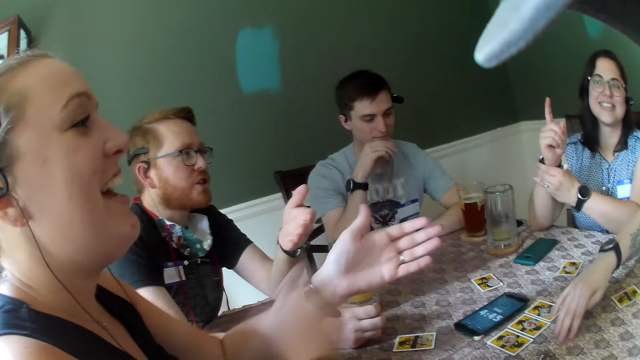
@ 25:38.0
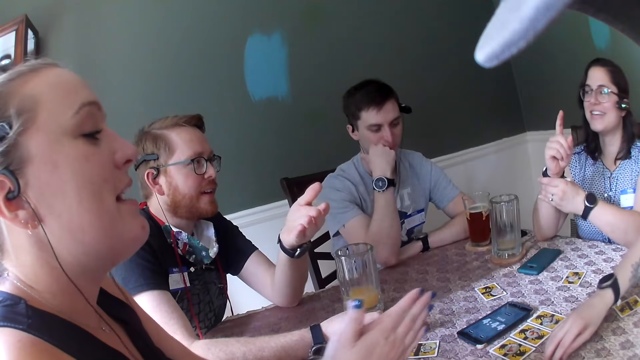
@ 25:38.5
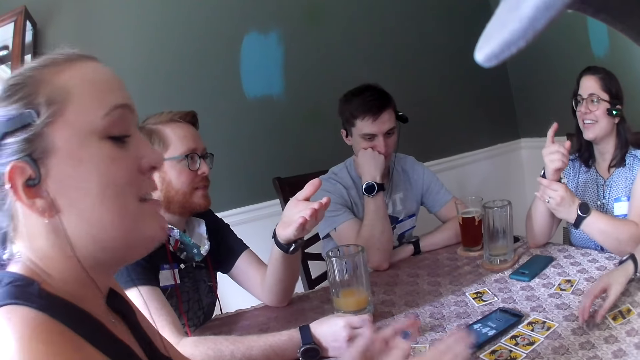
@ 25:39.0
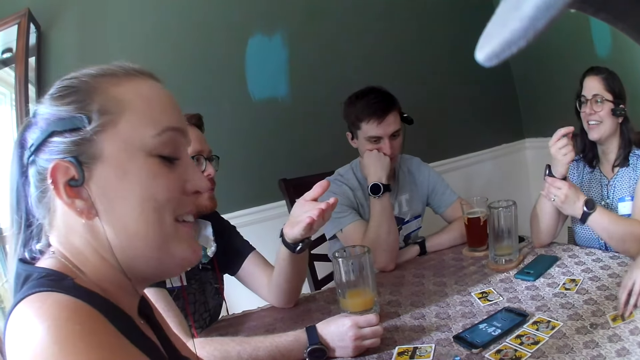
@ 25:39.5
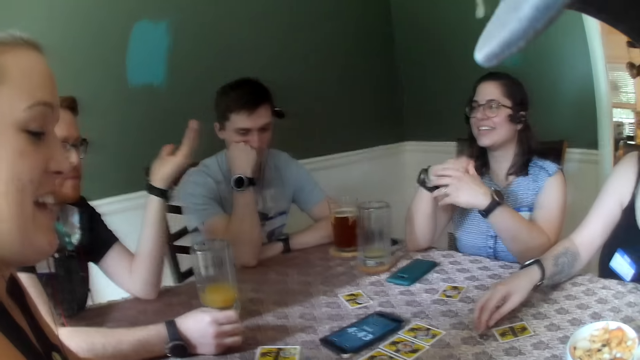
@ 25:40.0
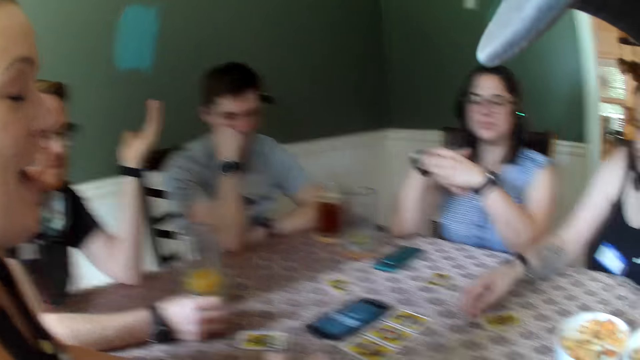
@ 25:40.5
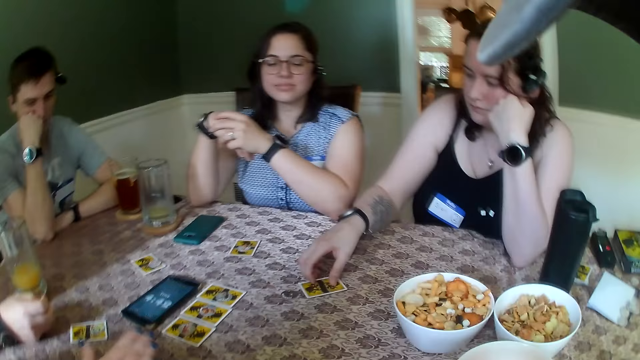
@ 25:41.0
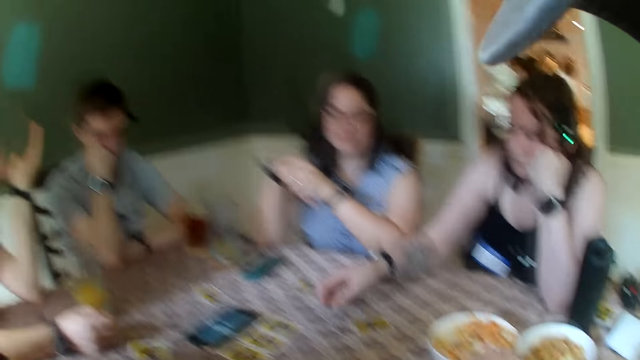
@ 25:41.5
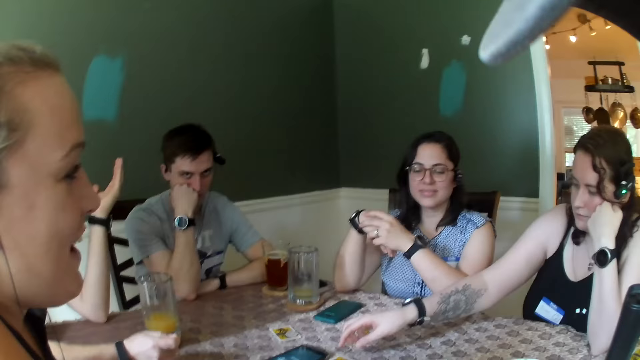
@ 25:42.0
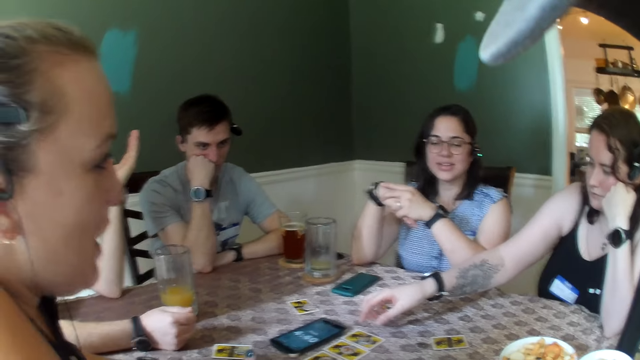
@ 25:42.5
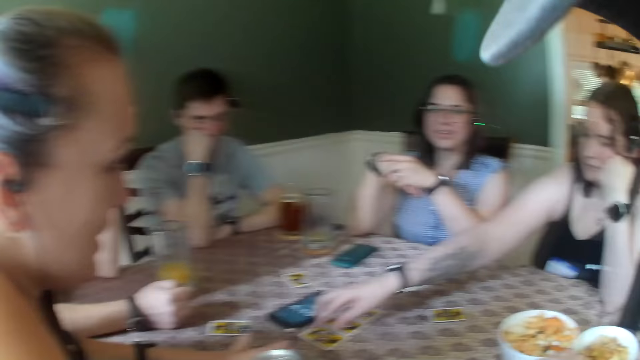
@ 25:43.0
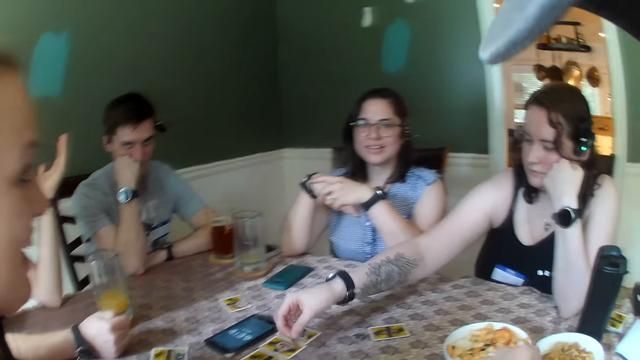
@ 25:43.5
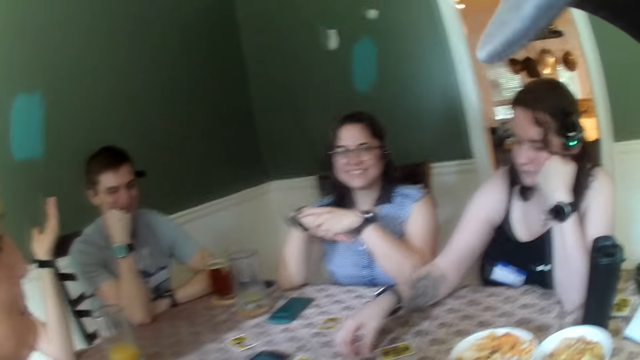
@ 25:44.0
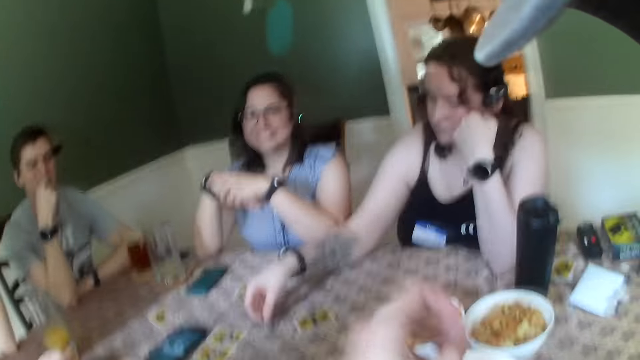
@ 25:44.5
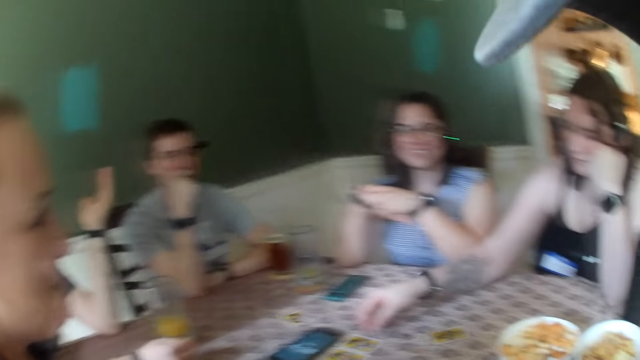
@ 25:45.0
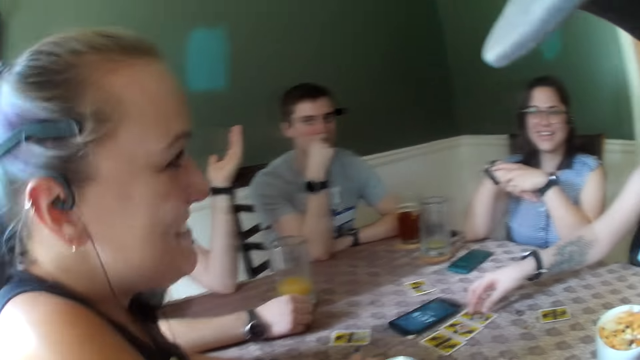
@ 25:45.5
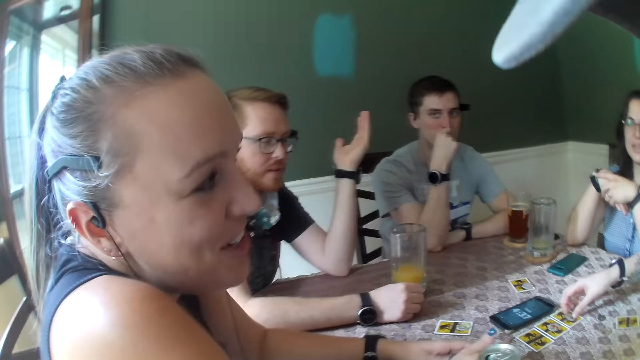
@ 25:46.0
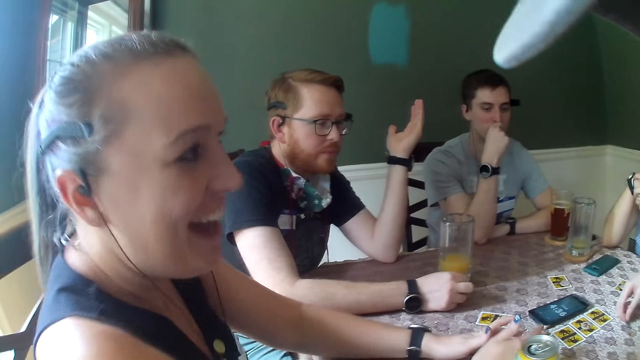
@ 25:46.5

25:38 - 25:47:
A woman speaks to everybody on the table. The camera wearer speaks to everybody on the table.

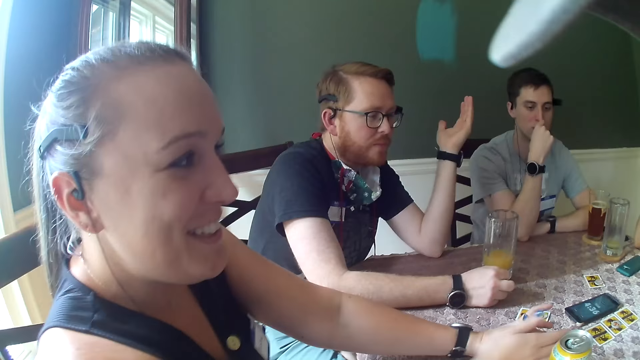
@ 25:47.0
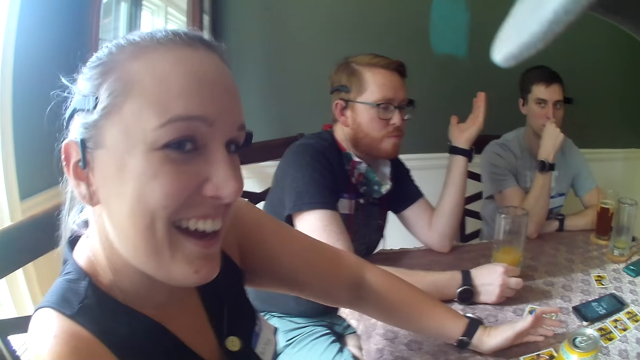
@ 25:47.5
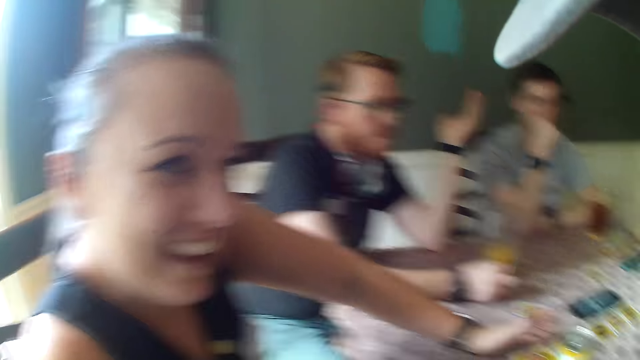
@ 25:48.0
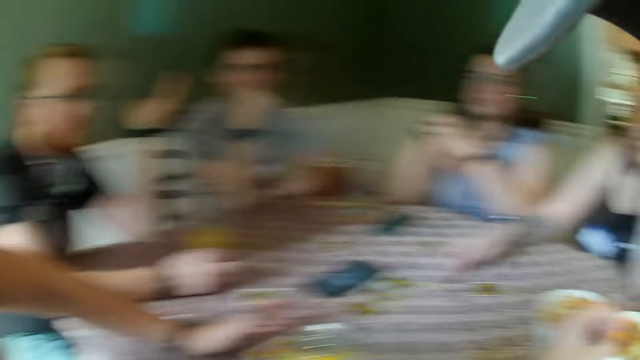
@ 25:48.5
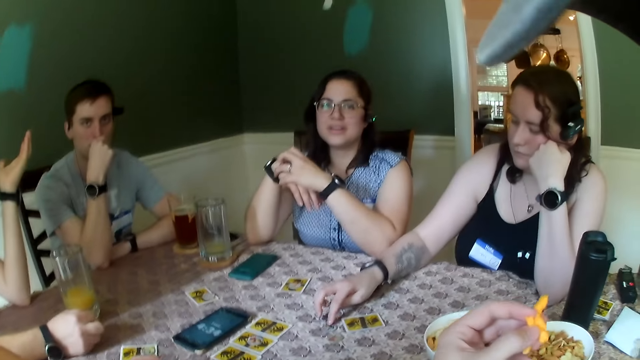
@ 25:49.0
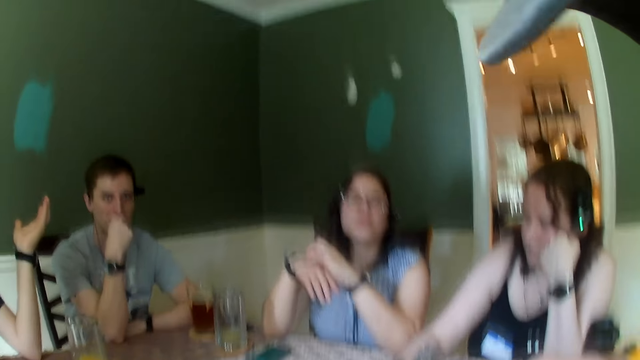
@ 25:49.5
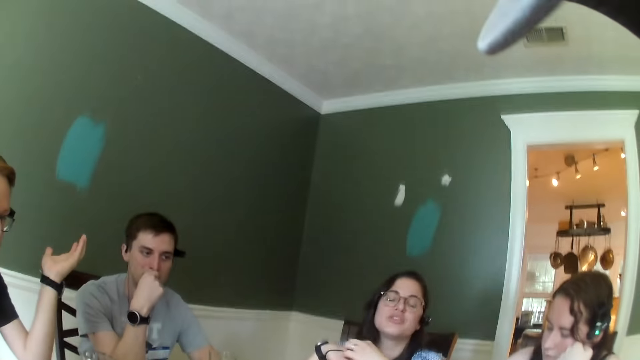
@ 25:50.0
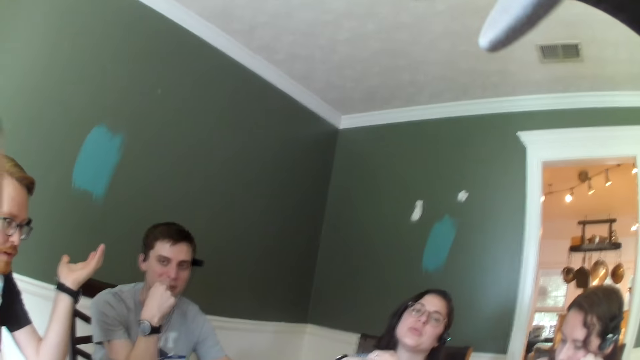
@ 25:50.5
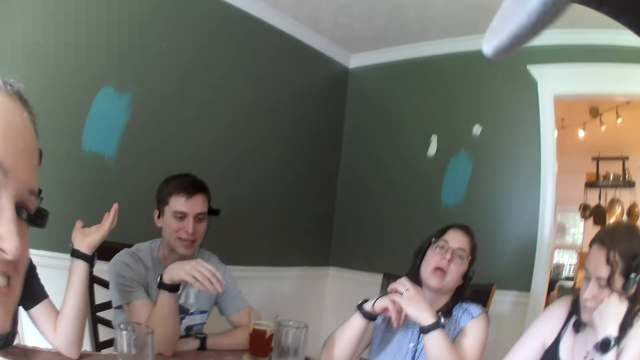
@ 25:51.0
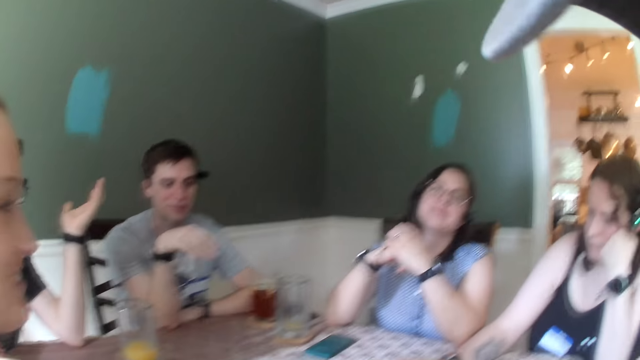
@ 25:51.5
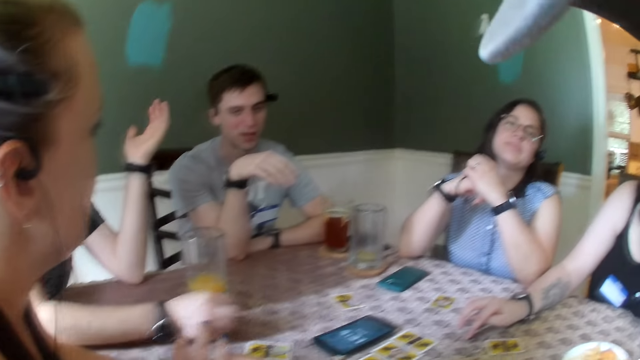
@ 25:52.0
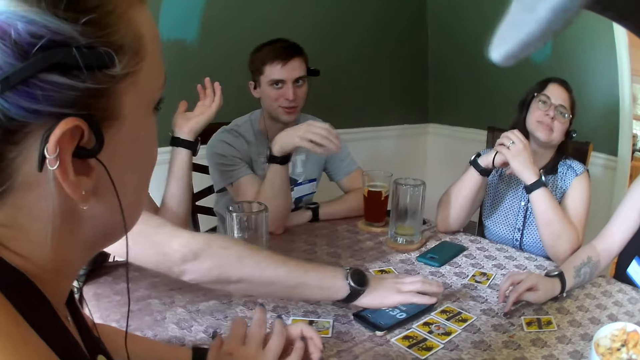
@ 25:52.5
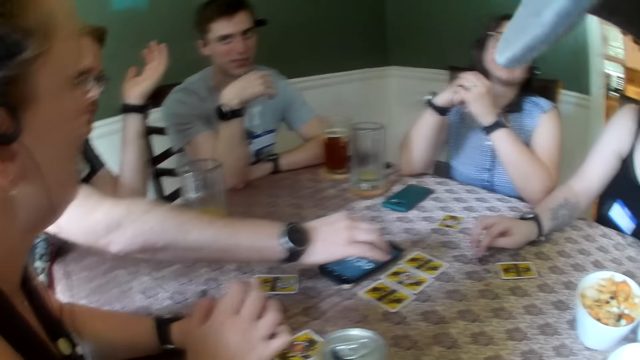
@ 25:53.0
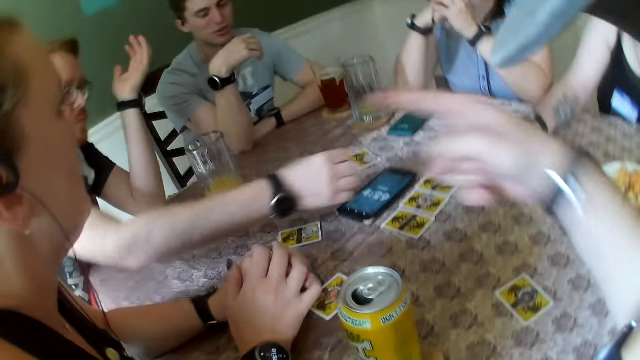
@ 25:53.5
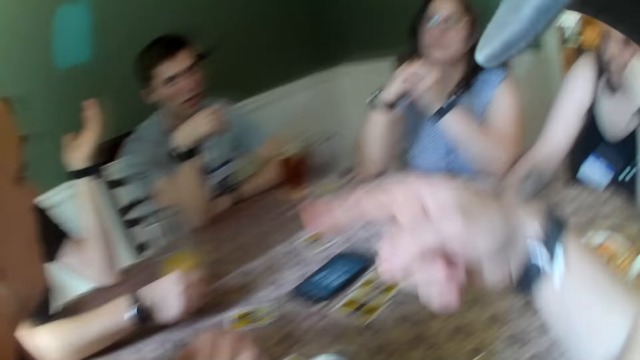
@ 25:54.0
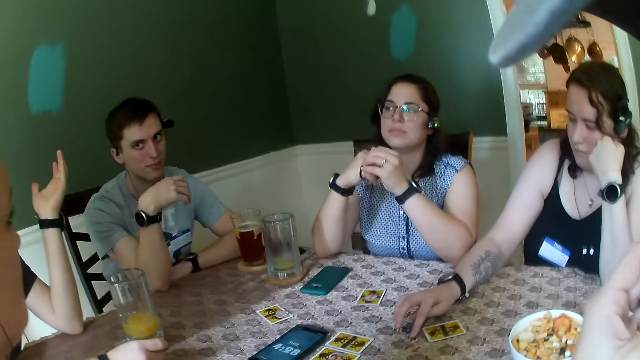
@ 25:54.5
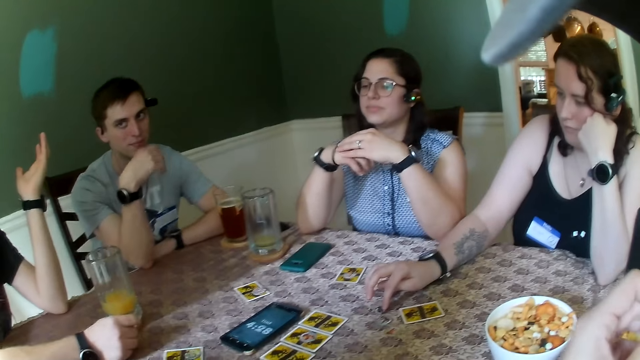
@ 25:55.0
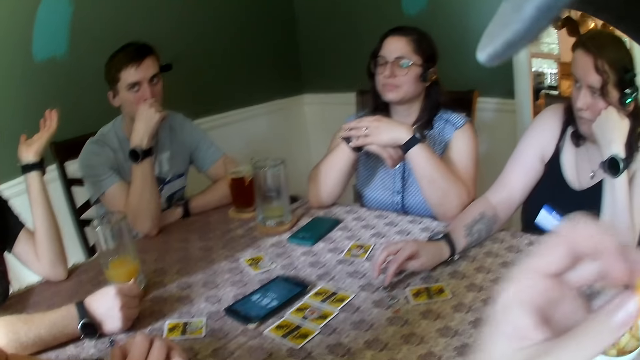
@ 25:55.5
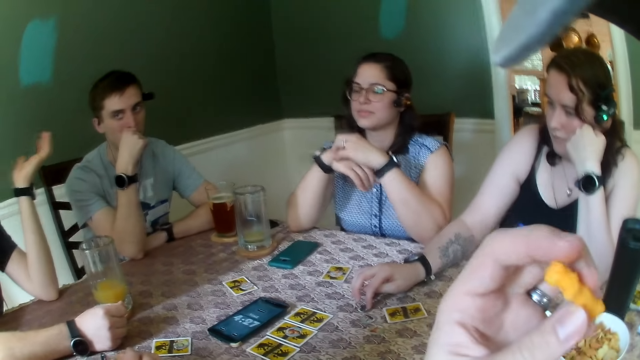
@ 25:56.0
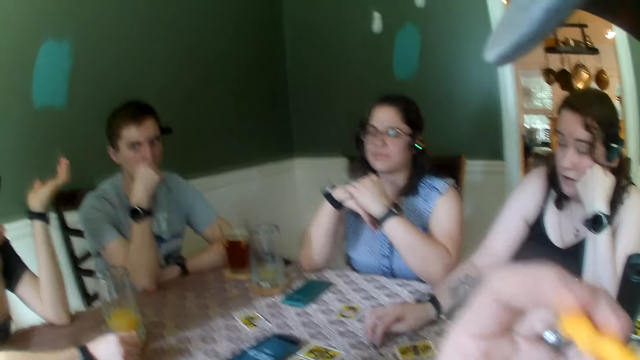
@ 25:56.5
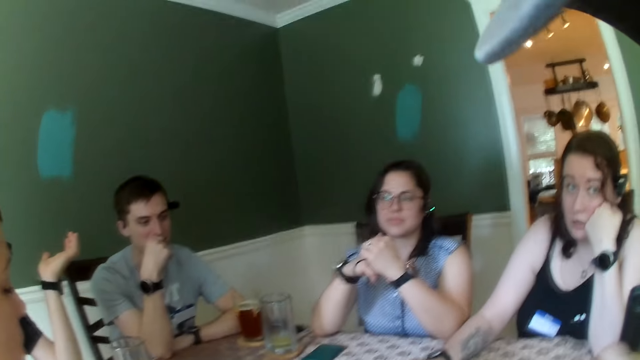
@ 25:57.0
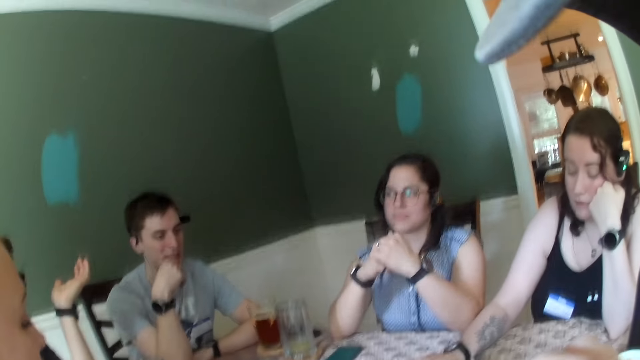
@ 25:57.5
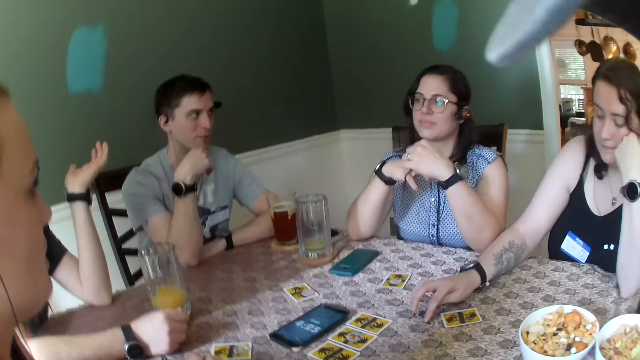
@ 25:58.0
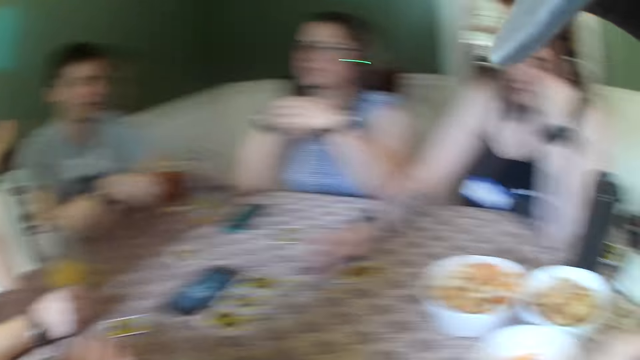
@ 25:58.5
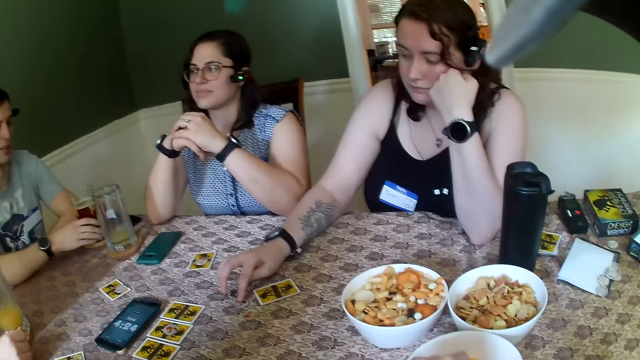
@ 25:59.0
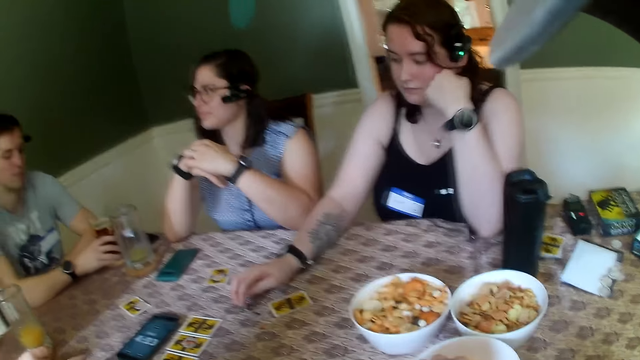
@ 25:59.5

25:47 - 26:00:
A woman speaks to the camera wearer. A man speaks to another woman. The camera wearer points his right hand towards another man. He eats a snack from his left hand.
